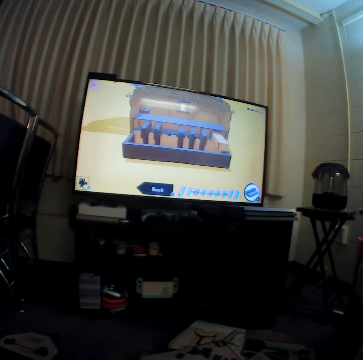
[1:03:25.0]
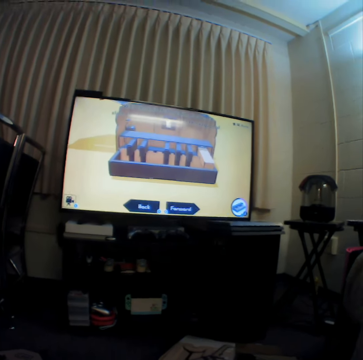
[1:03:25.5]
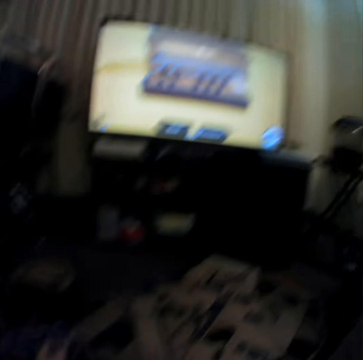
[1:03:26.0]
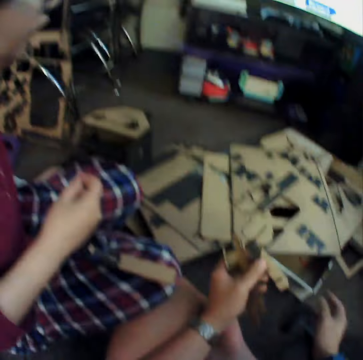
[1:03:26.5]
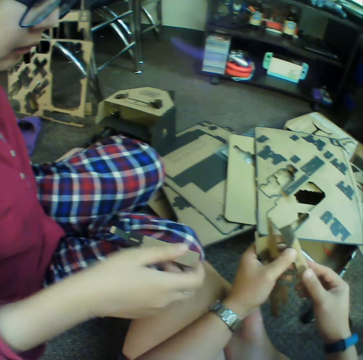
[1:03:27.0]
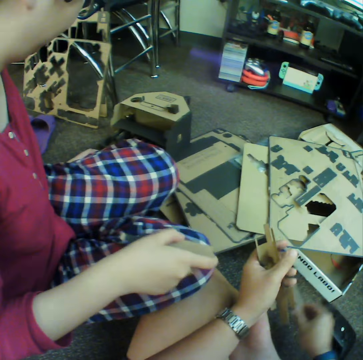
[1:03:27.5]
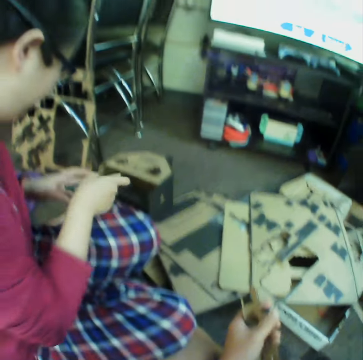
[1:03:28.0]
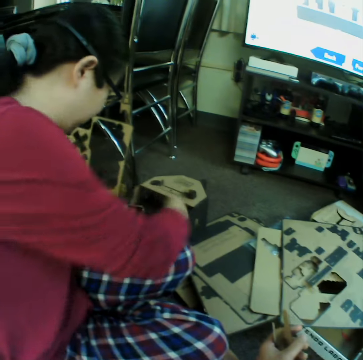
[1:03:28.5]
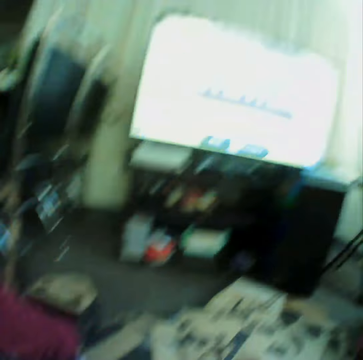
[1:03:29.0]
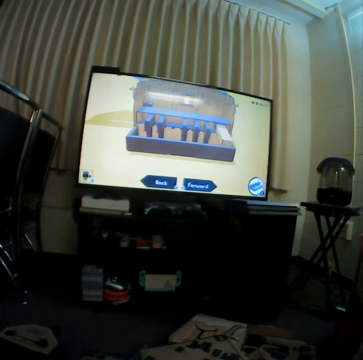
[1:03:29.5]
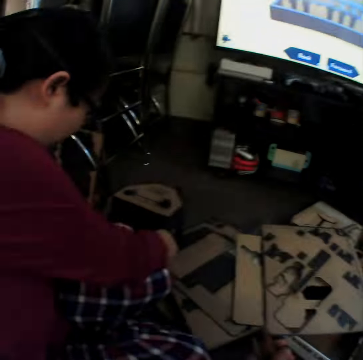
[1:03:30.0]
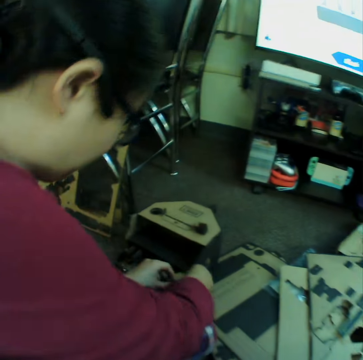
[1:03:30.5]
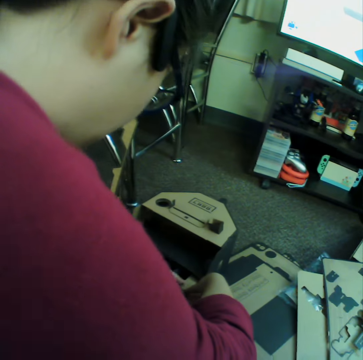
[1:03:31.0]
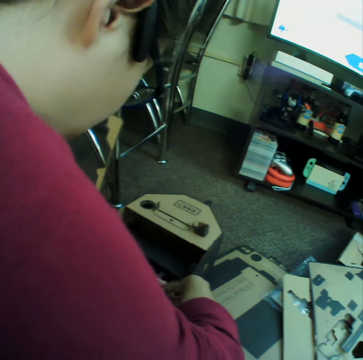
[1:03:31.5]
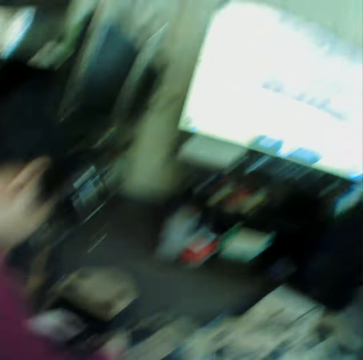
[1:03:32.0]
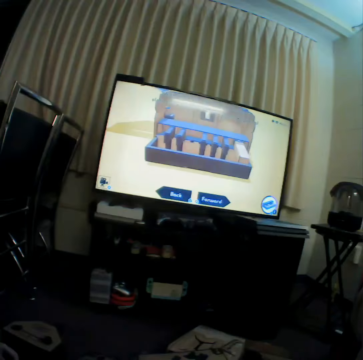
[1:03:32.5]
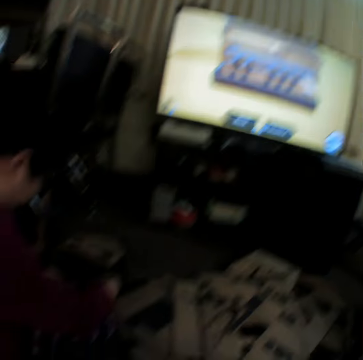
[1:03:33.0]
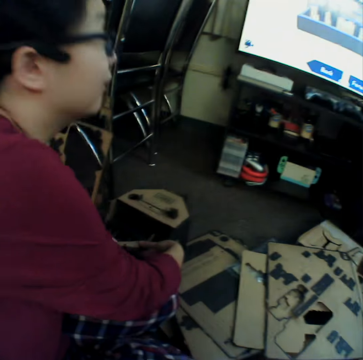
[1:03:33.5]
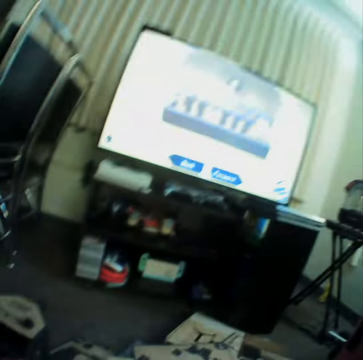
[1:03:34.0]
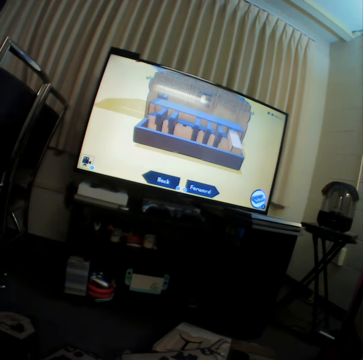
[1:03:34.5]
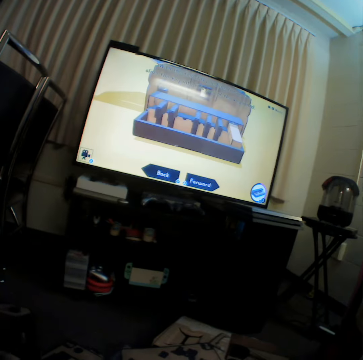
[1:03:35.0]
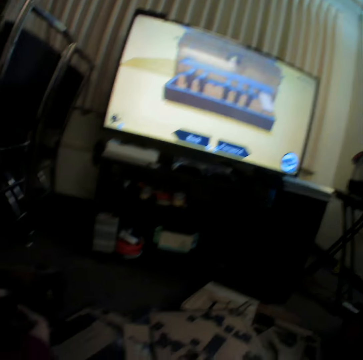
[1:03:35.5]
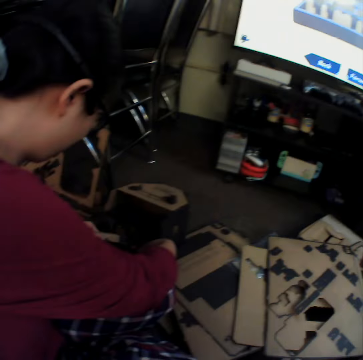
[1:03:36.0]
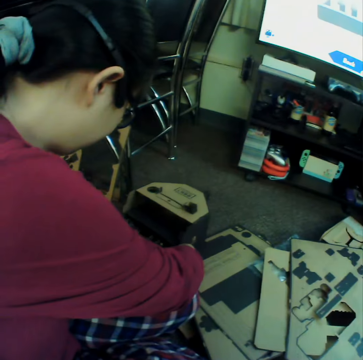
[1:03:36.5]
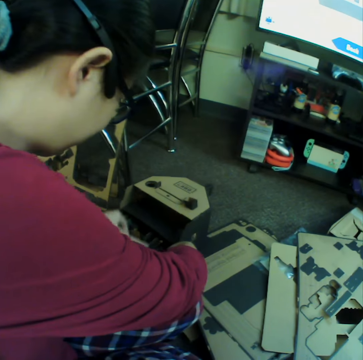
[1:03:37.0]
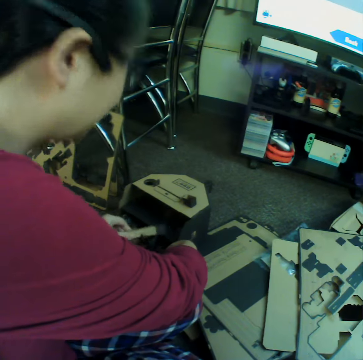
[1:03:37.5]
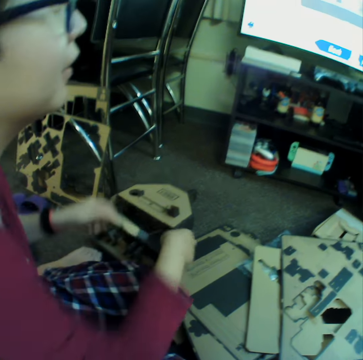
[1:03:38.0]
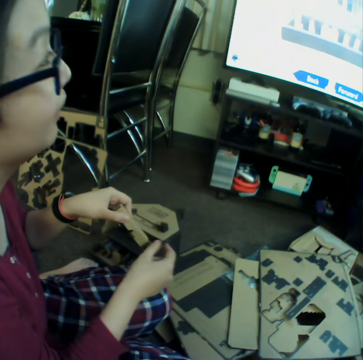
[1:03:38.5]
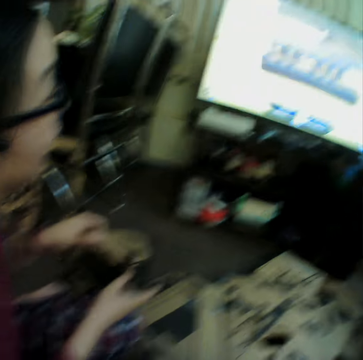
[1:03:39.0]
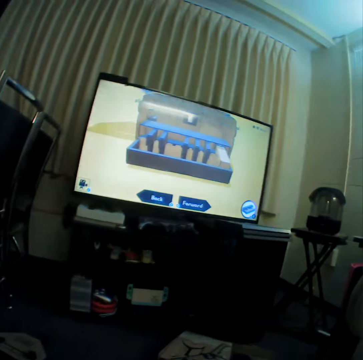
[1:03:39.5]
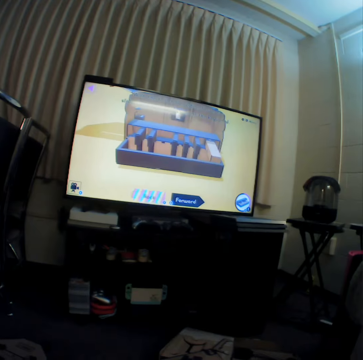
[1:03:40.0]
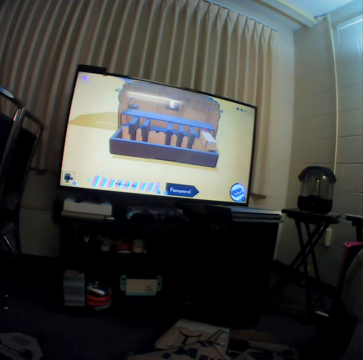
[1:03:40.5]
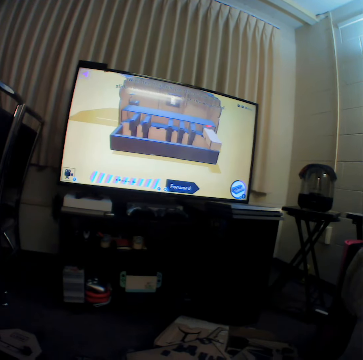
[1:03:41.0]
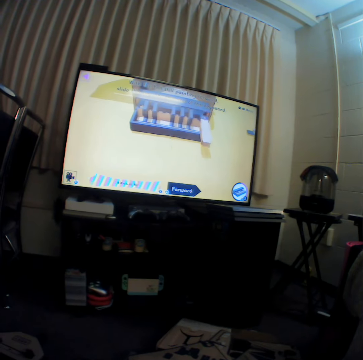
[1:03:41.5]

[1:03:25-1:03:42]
The camera wearer places the piece on the carpet and folds a cardboard piece. A woman picks up the piece and places the piece in her left hand. The camera wearer watches television. The woman fixes the box. The woman makes the piece with cardboard as she copies from the screen. The camera wearer watches television. The woman fixes the box. The camera wearer watches television. The woman fixes the box and watches television. The camera wearer watches television with the woman.

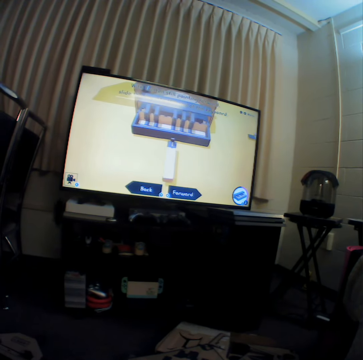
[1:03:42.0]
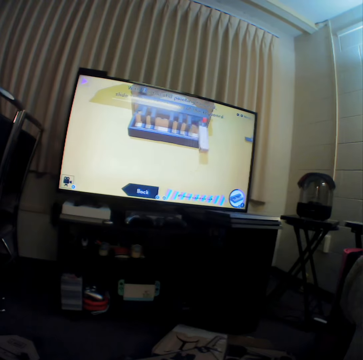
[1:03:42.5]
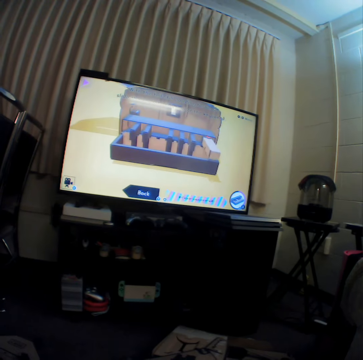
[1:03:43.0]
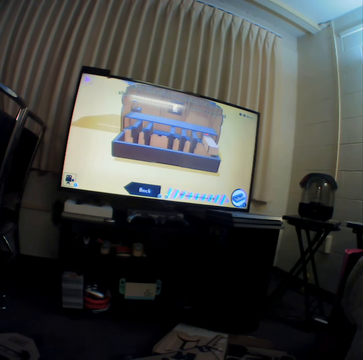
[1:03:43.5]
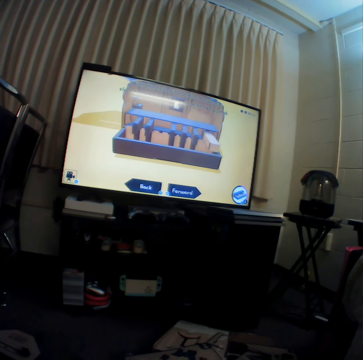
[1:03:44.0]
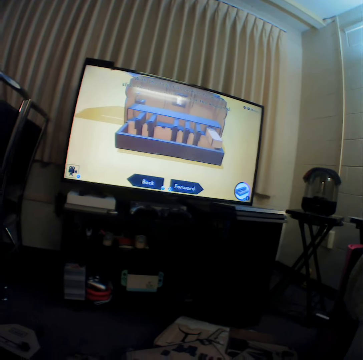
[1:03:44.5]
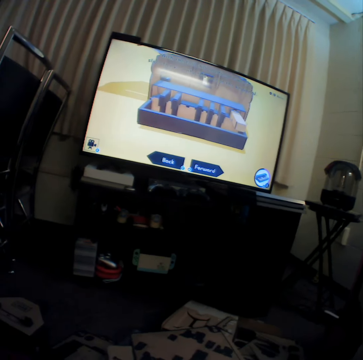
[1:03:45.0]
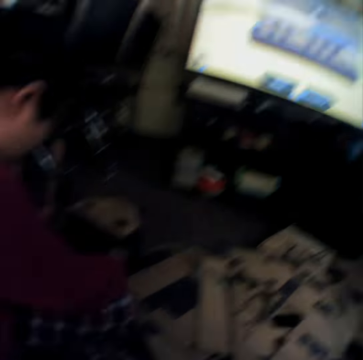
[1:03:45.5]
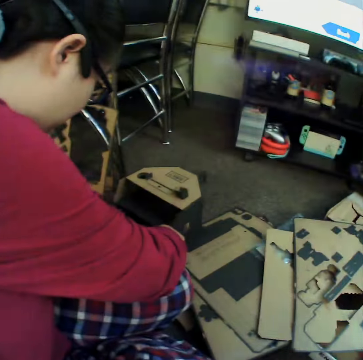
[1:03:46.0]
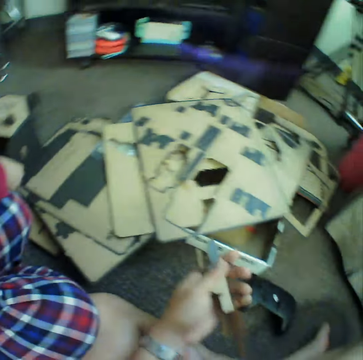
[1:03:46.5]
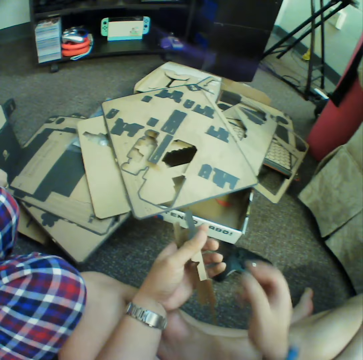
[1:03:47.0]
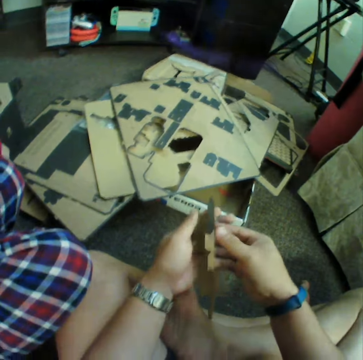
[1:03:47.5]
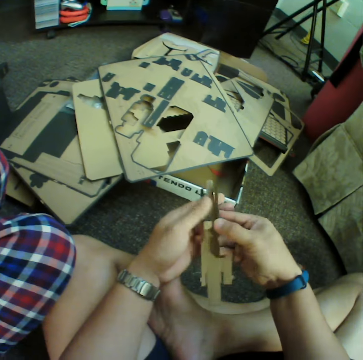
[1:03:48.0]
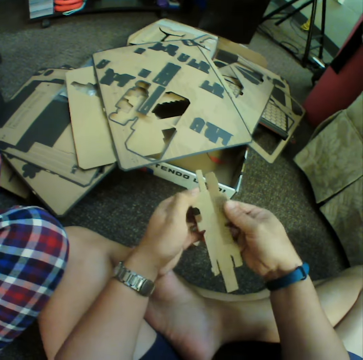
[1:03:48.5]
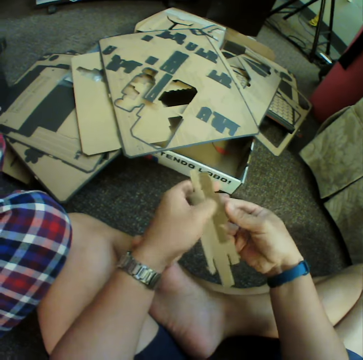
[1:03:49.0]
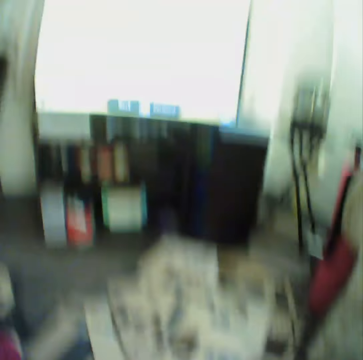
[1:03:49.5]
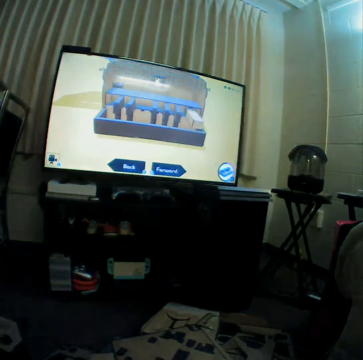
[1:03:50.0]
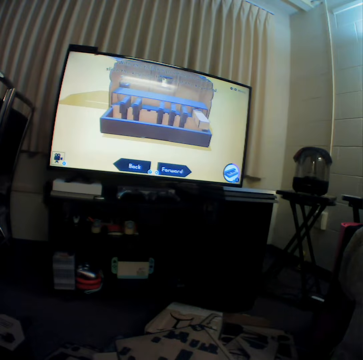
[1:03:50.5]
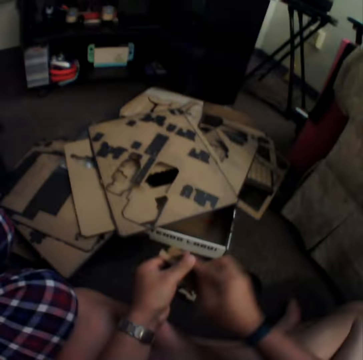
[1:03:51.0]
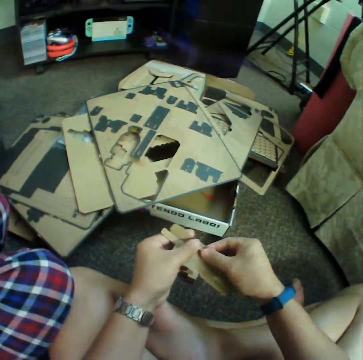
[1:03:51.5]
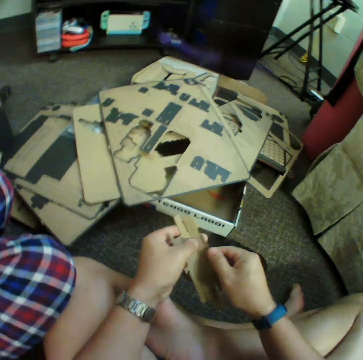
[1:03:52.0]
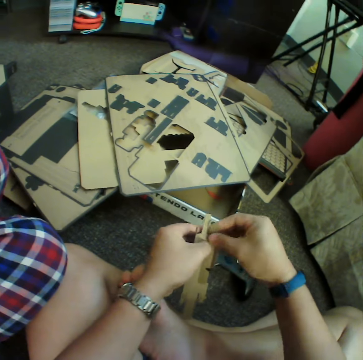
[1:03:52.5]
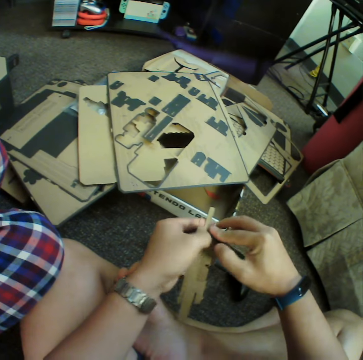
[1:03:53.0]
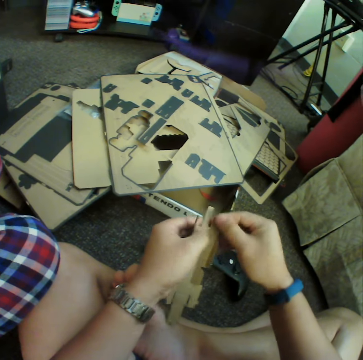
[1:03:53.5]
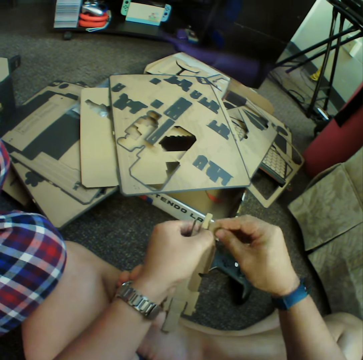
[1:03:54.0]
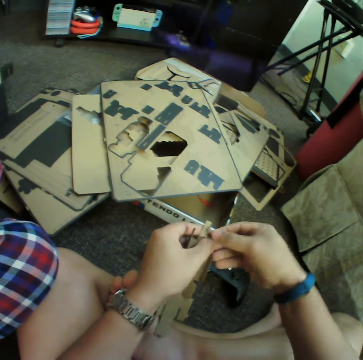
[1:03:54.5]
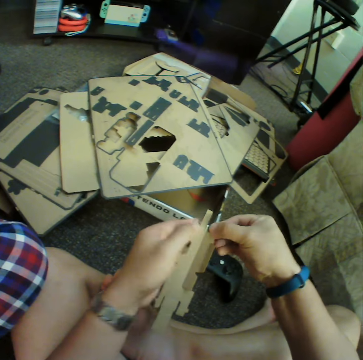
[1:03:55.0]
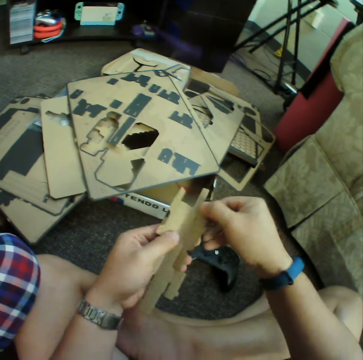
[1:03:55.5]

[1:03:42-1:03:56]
A woman fixes the box. The camera wearer folds a cardboard piece with his hands to make a piano key as she copies from the screen. He watches television. He folds the piece with his hands.

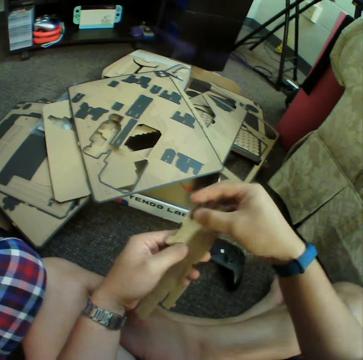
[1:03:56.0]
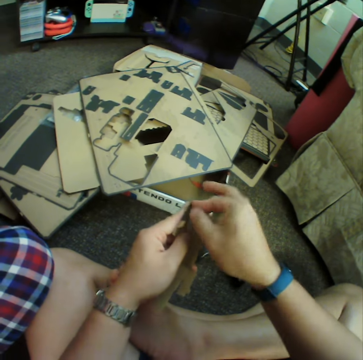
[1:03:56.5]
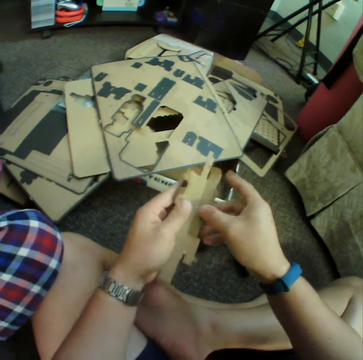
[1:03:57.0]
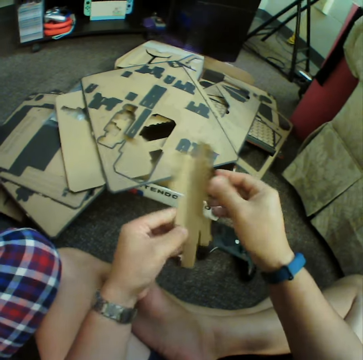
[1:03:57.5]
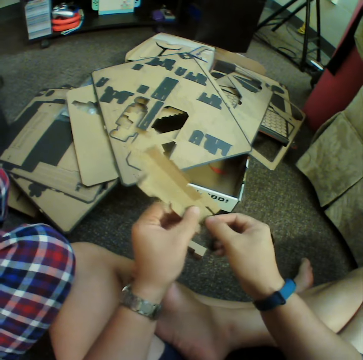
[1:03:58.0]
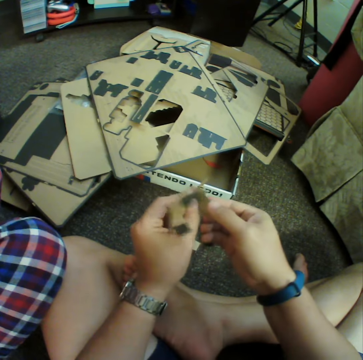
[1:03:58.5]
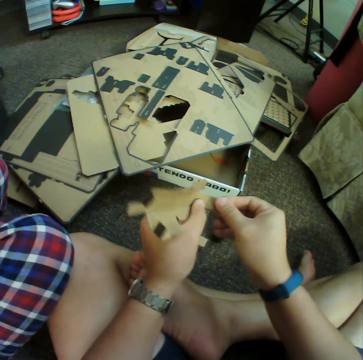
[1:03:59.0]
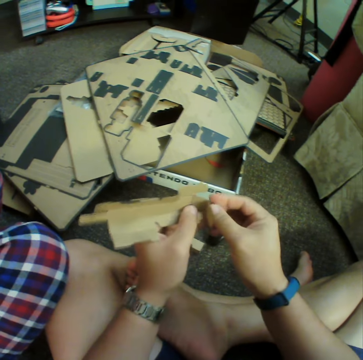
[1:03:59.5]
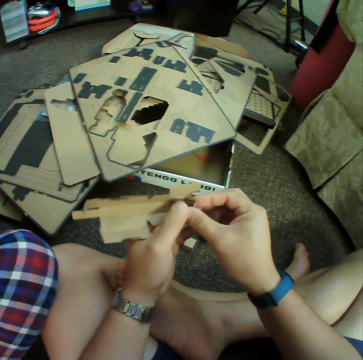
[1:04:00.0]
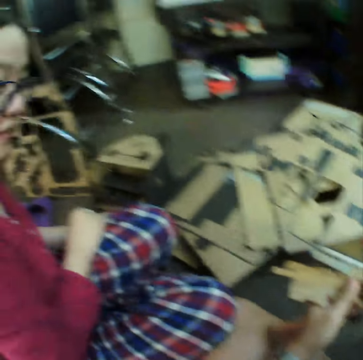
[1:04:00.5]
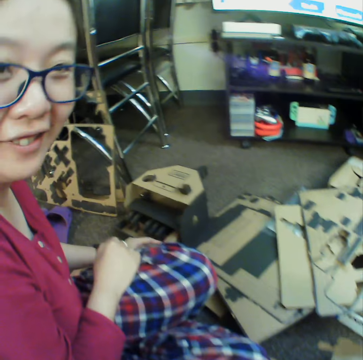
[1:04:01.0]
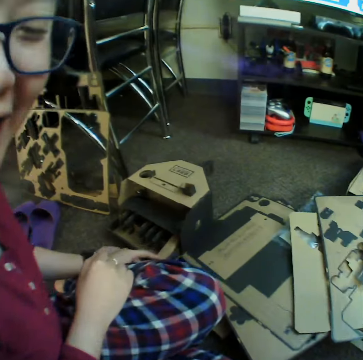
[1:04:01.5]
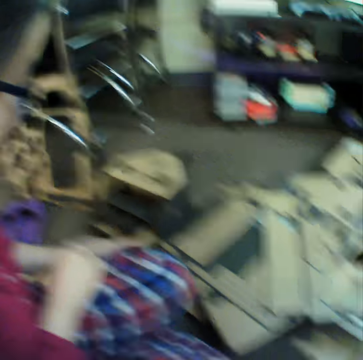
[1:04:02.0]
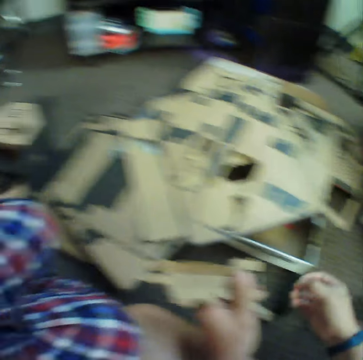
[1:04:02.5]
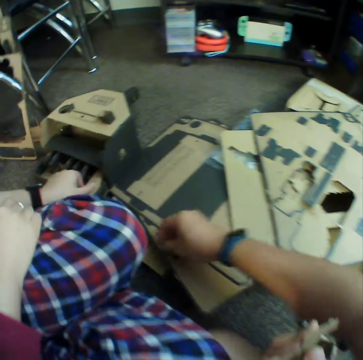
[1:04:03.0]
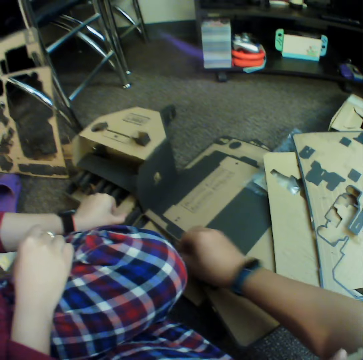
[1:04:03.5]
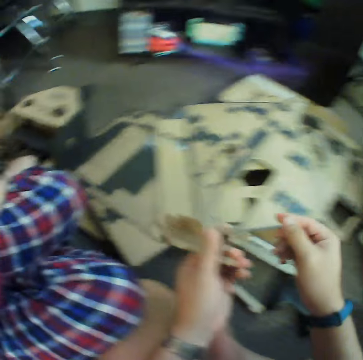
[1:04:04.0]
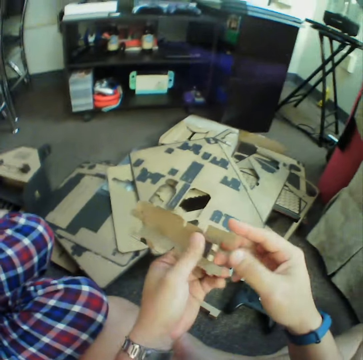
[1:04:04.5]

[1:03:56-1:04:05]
The camera wearer moves towards the box.
